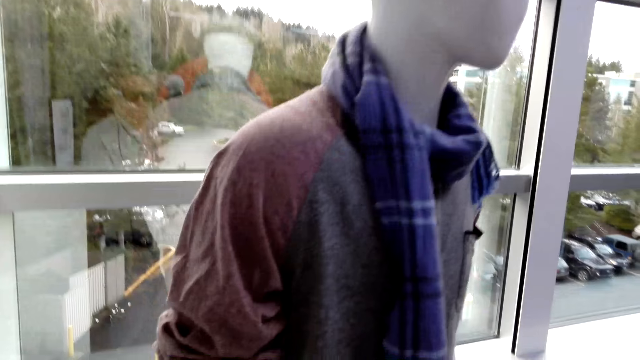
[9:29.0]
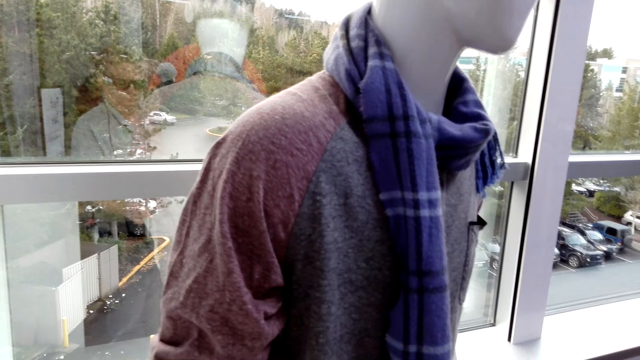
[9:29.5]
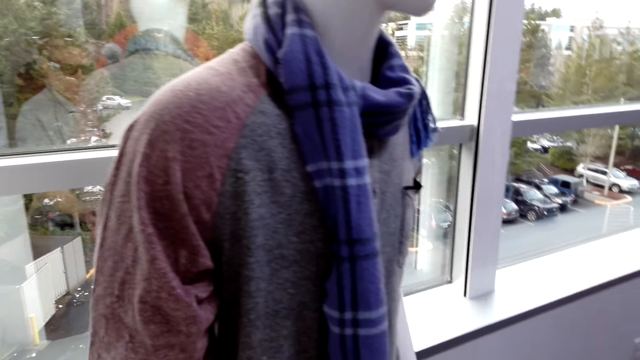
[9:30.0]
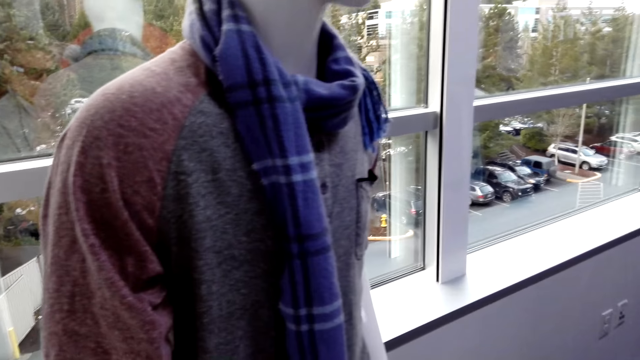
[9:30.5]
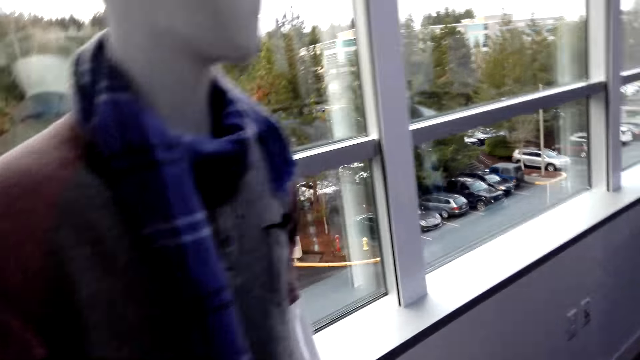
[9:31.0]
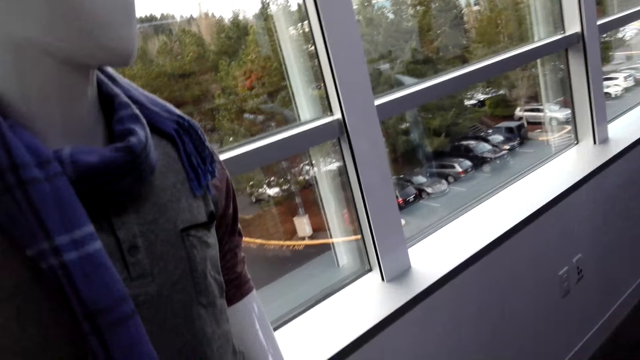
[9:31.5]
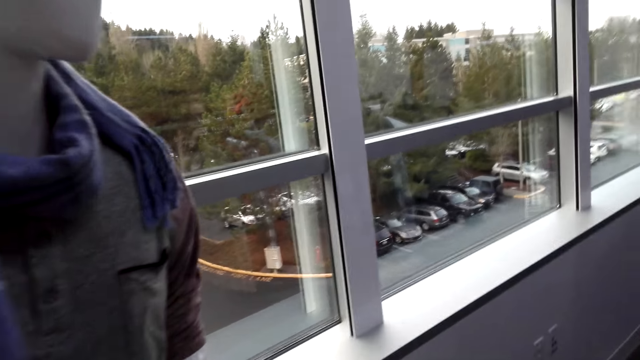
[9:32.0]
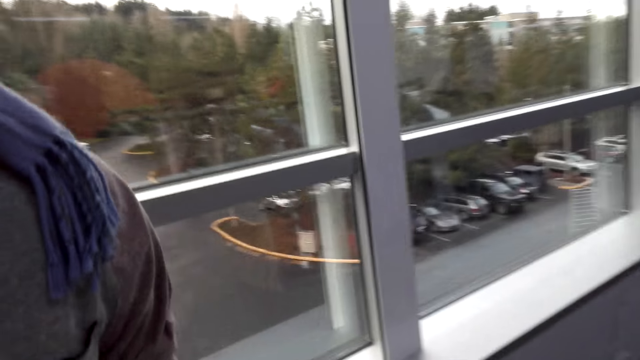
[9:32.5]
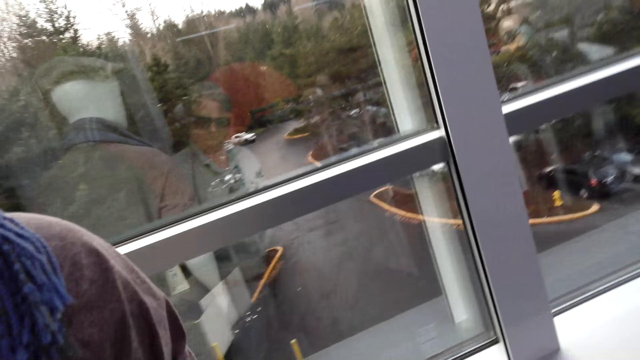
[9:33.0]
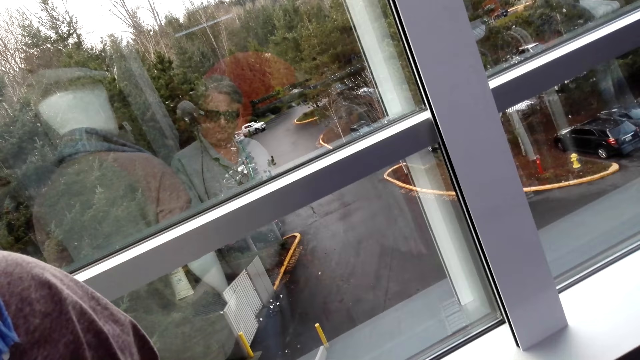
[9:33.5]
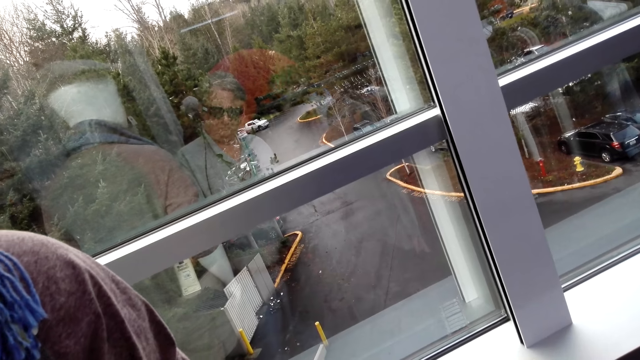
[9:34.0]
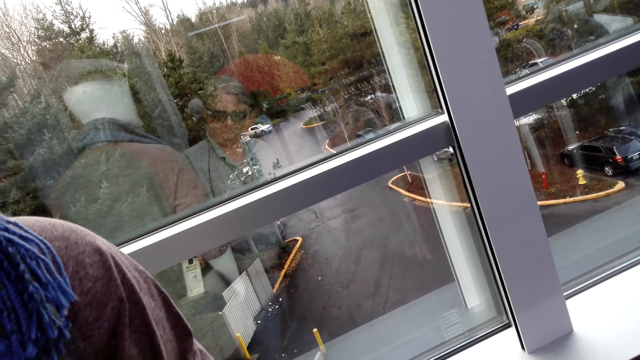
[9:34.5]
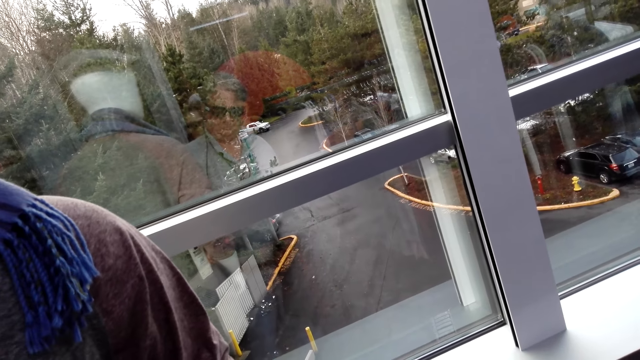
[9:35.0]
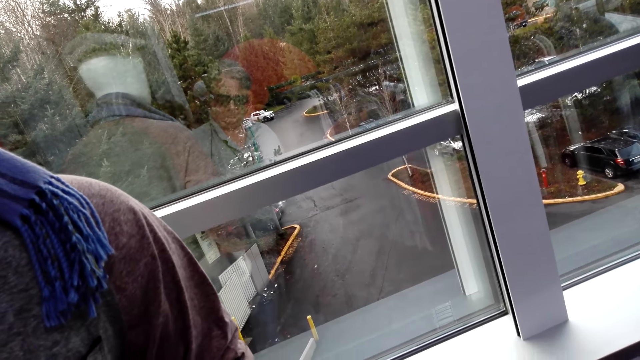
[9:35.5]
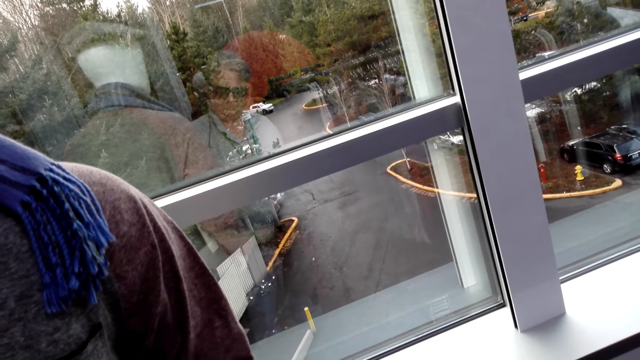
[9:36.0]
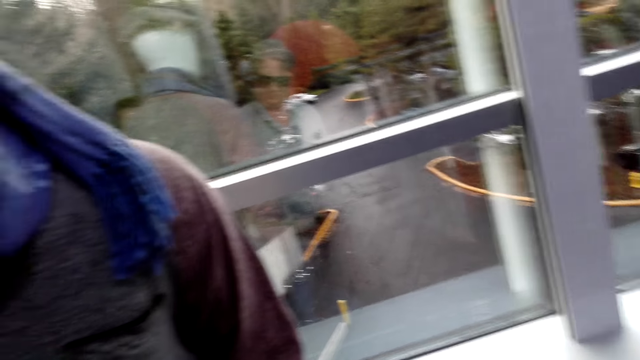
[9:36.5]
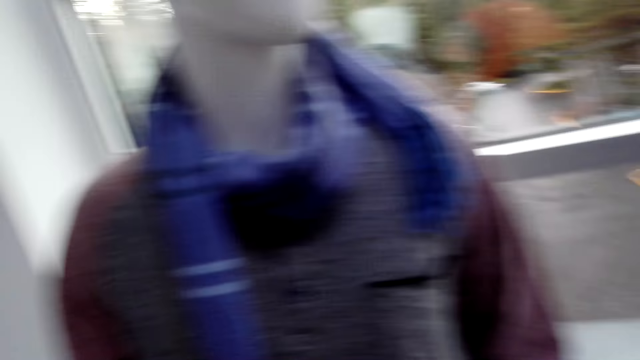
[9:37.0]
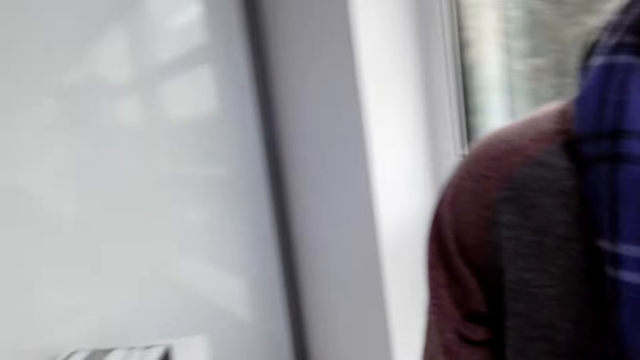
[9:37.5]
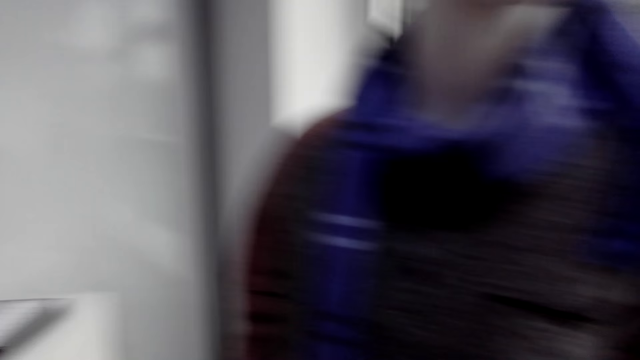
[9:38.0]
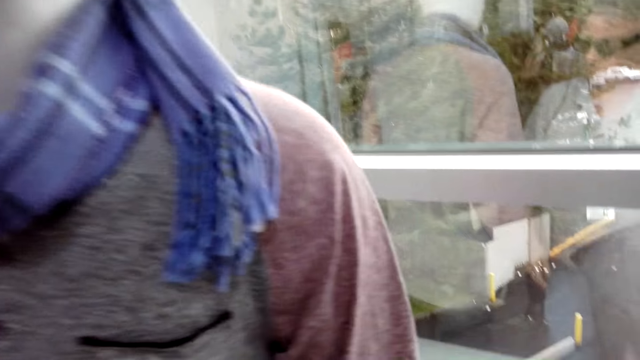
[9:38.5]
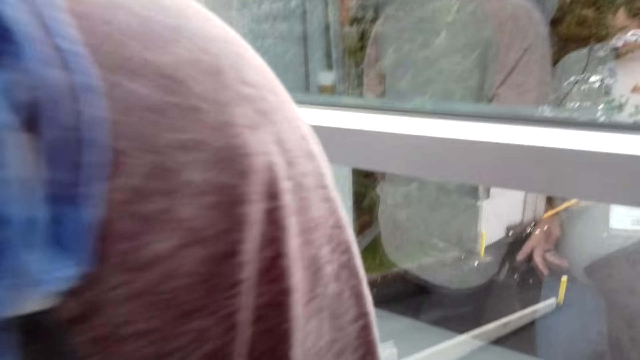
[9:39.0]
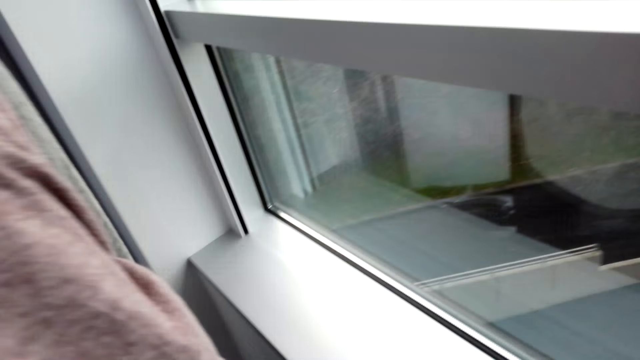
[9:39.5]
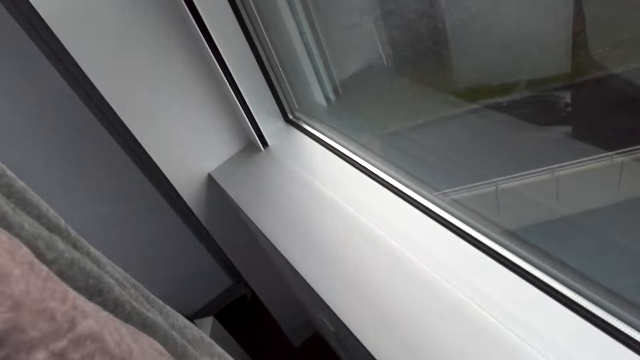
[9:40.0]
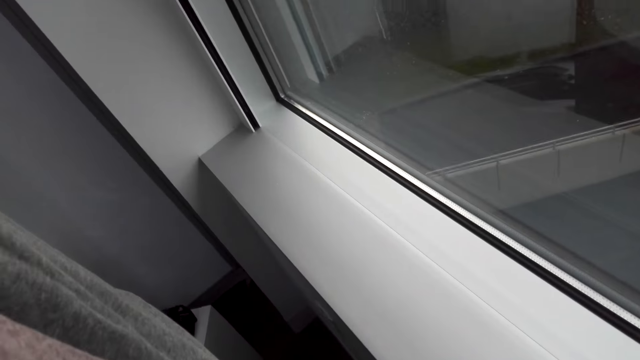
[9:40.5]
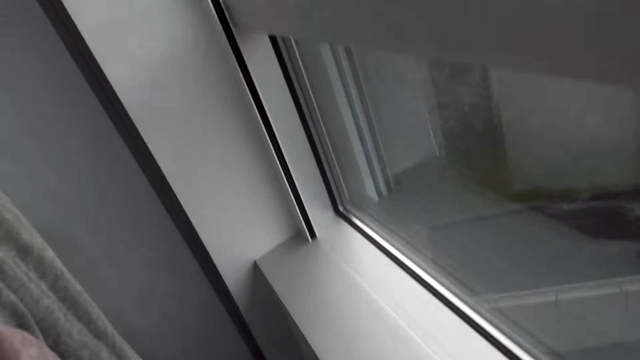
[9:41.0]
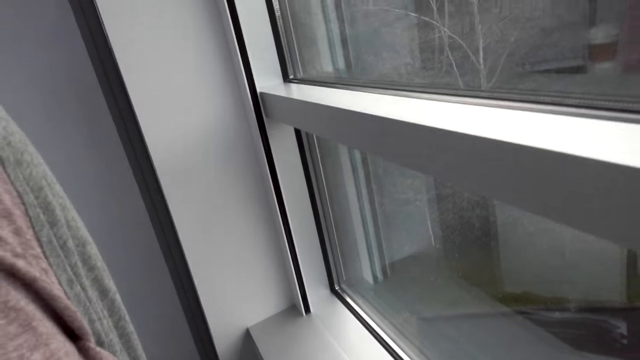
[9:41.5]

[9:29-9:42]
The camera wearer holds a cloth. They turn to the side. They check the cloth. They hold the cloth. They turn to the side.

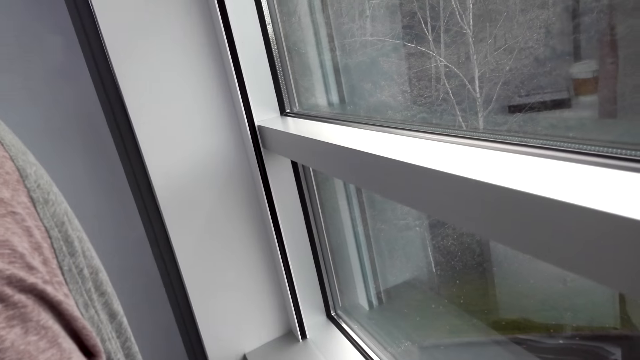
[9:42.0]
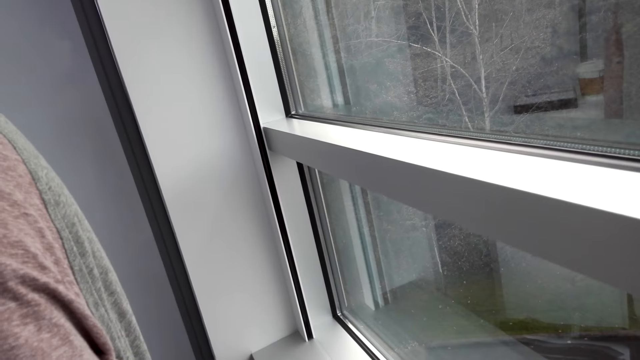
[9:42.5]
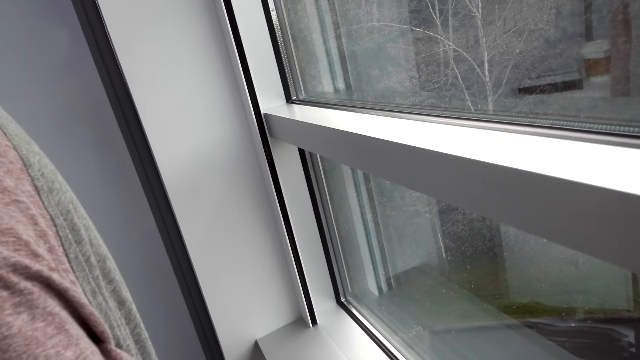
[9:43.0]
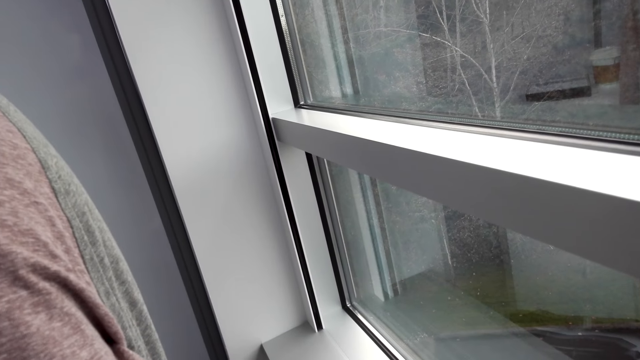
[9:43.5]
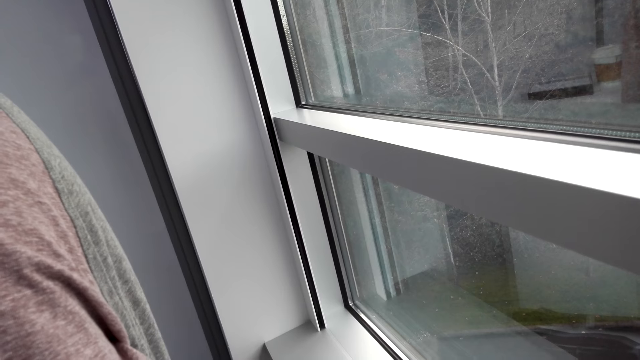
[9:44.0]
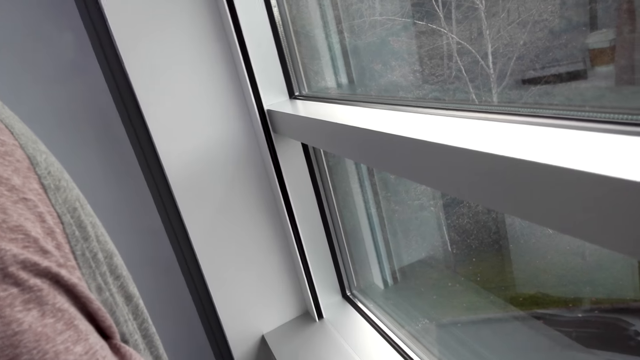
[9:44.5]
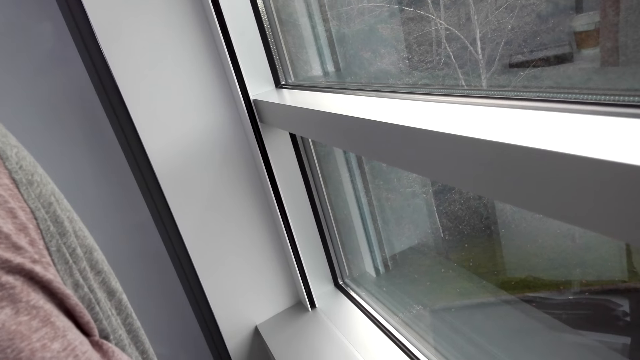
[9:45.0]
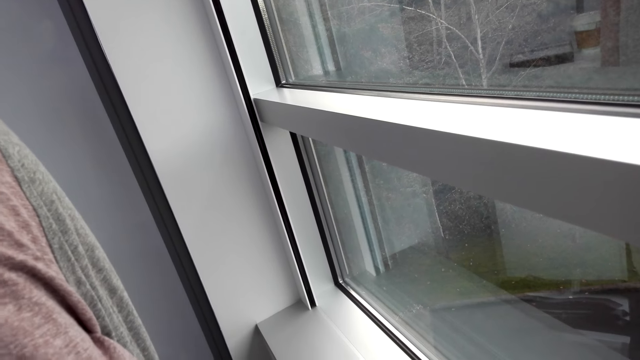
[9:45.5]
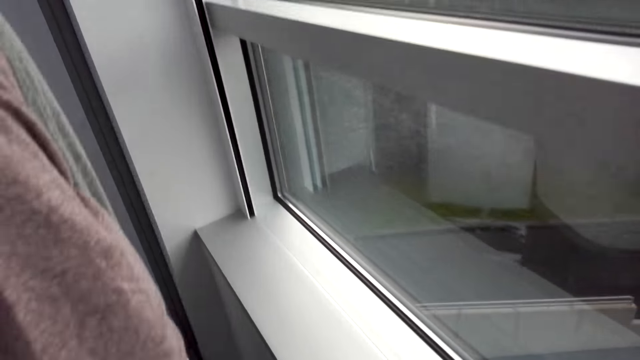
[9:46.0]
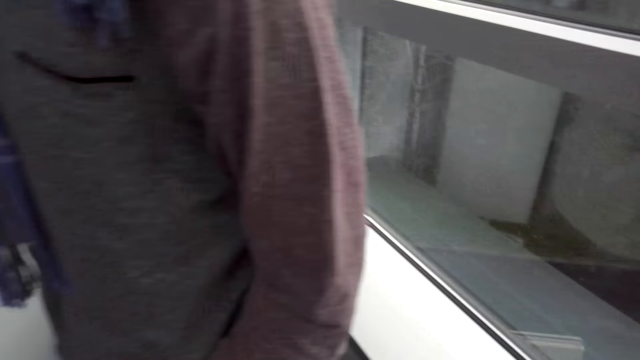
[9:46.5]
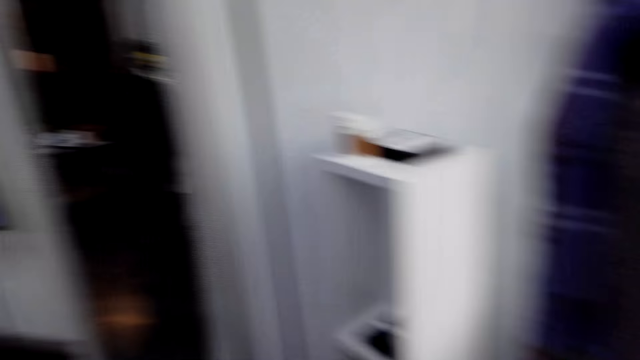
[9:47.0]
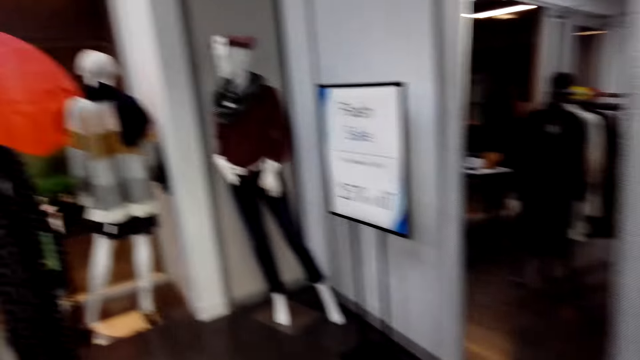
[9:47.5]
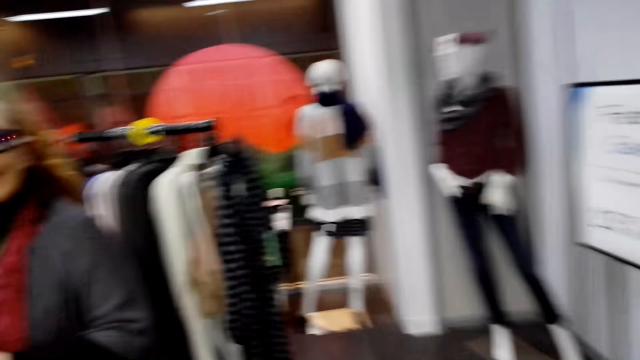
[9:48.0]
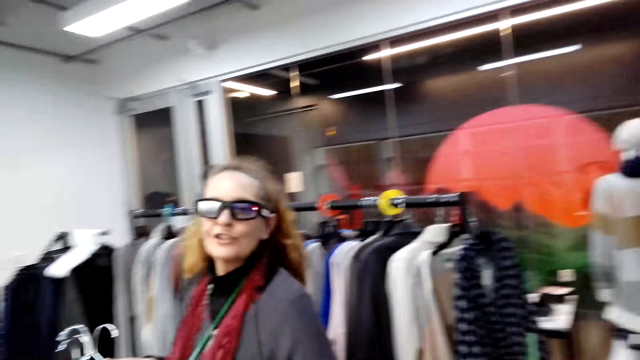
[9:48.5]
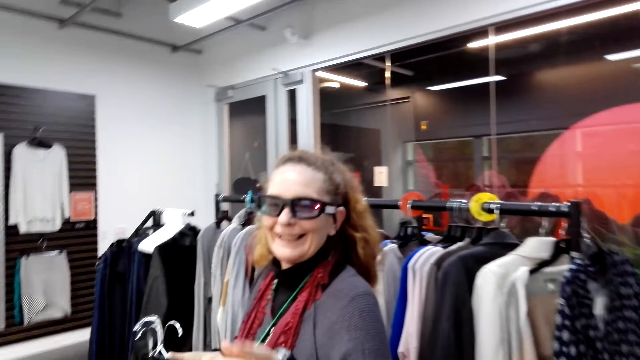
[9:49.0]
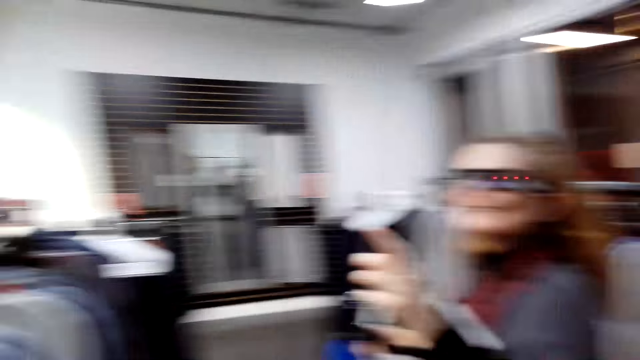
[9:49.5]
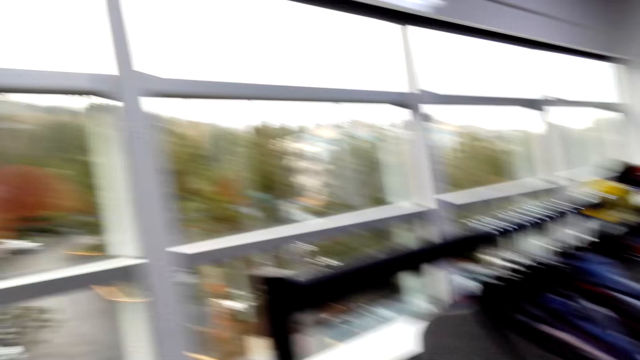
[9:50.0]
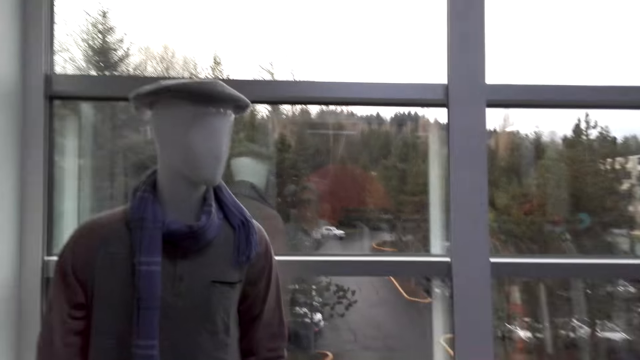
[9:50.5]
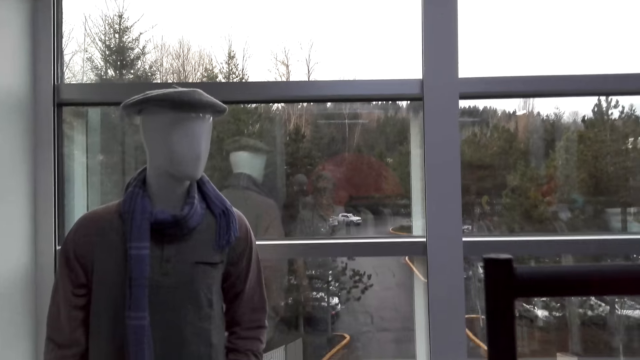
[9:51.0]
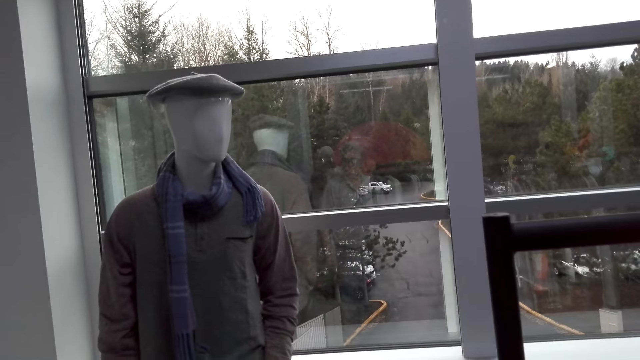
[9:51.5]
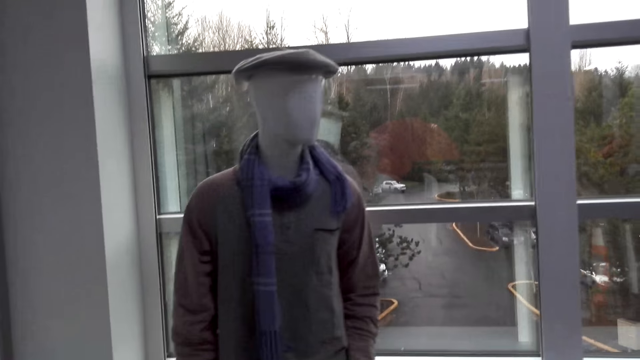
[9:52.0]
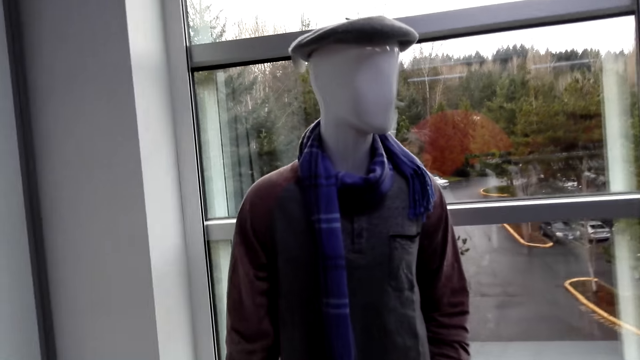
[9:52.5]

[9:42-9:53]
The camera wearer walks around and turns around. A man looks to the camera wearer. The camera wearer turns around. They look around.
